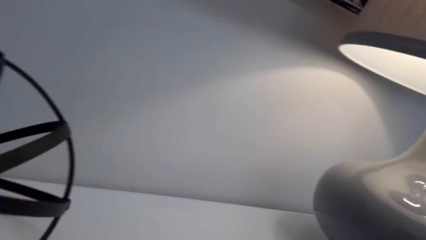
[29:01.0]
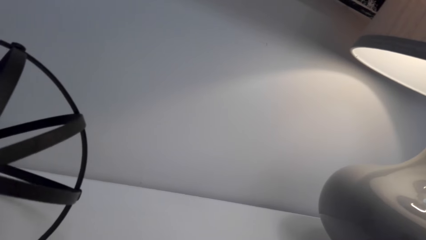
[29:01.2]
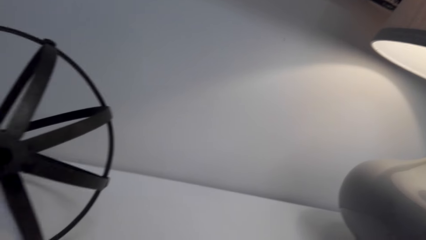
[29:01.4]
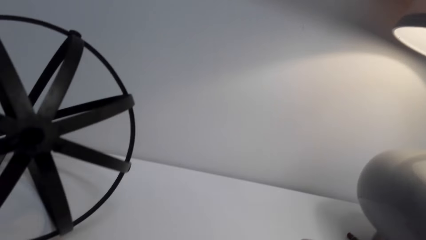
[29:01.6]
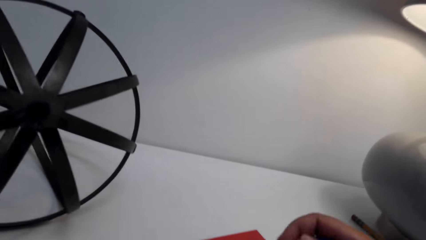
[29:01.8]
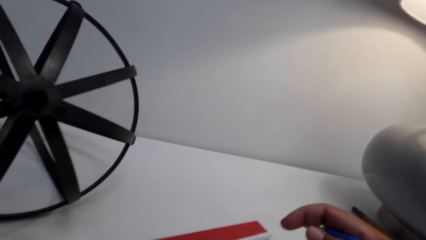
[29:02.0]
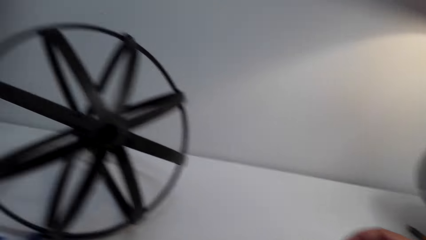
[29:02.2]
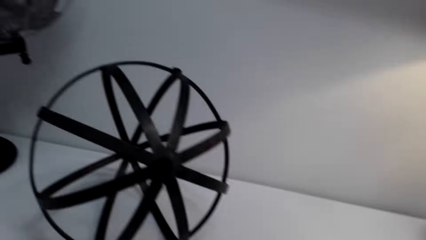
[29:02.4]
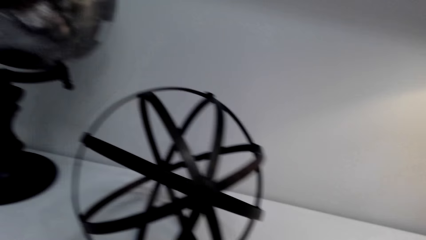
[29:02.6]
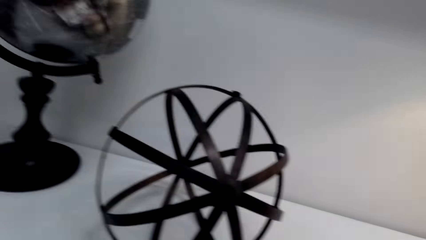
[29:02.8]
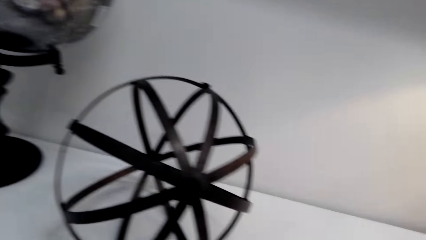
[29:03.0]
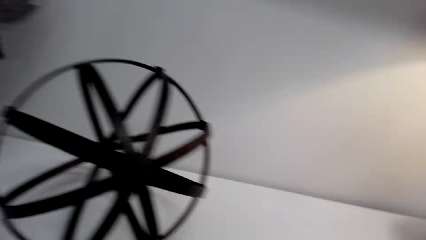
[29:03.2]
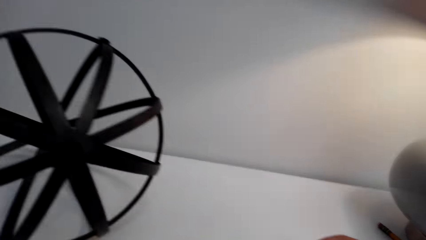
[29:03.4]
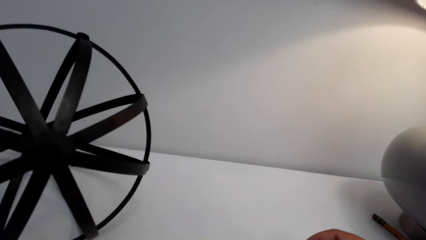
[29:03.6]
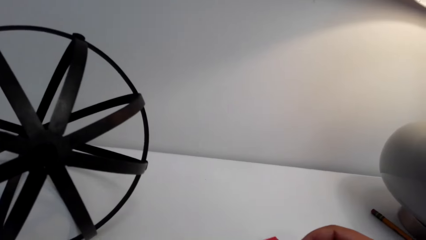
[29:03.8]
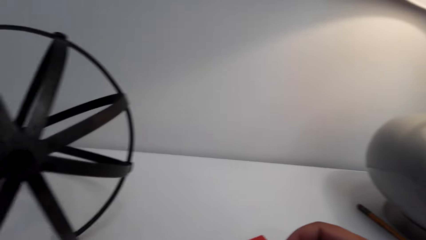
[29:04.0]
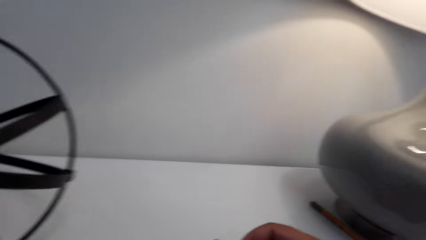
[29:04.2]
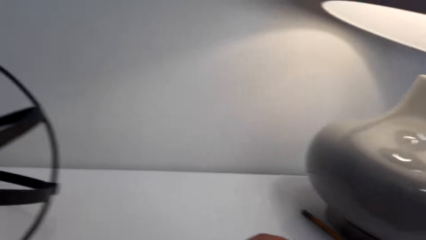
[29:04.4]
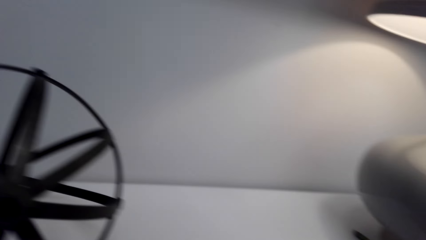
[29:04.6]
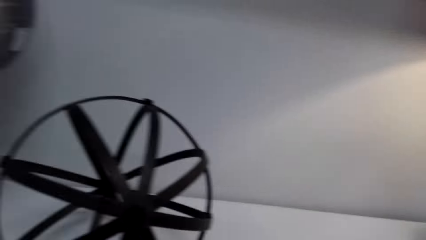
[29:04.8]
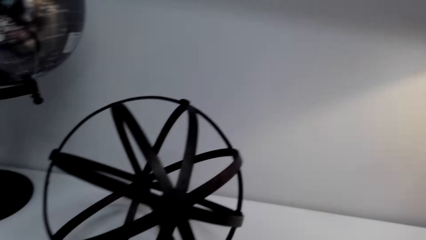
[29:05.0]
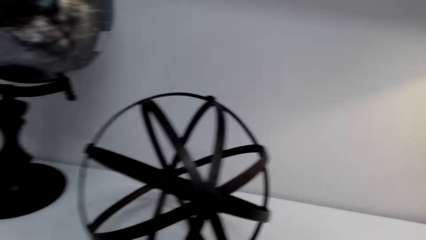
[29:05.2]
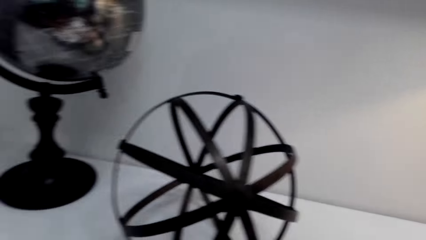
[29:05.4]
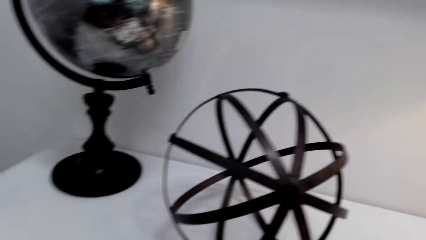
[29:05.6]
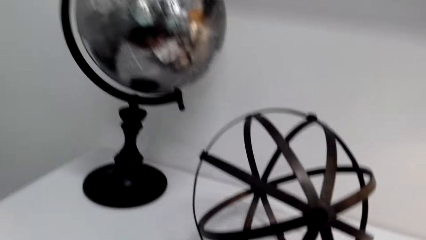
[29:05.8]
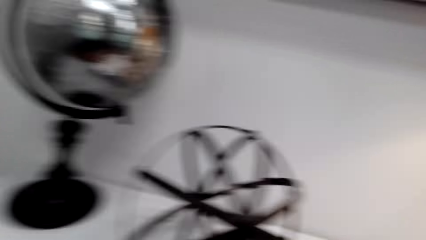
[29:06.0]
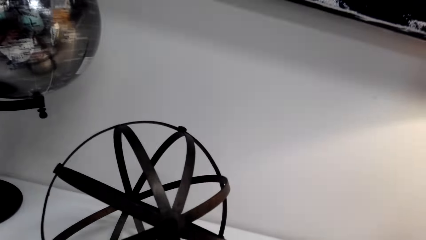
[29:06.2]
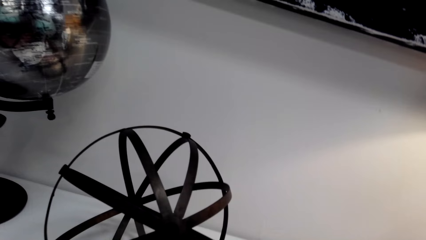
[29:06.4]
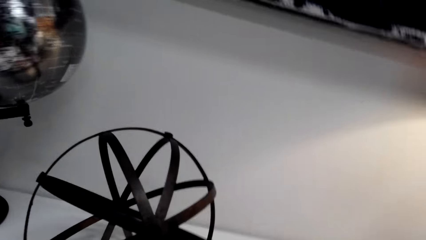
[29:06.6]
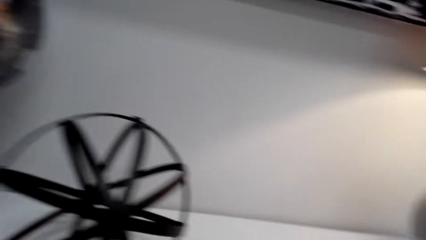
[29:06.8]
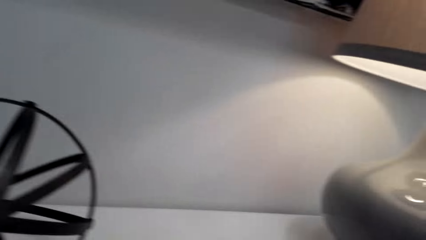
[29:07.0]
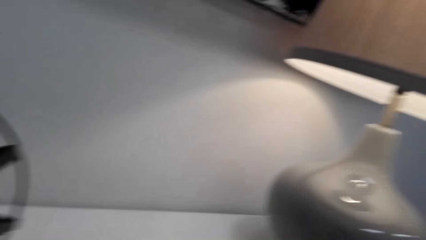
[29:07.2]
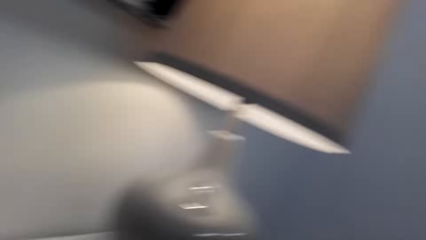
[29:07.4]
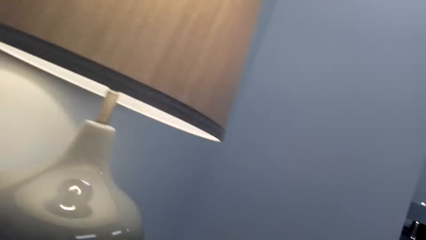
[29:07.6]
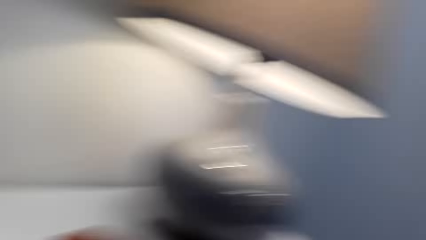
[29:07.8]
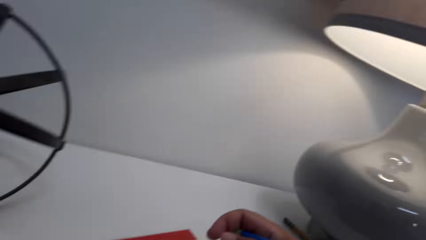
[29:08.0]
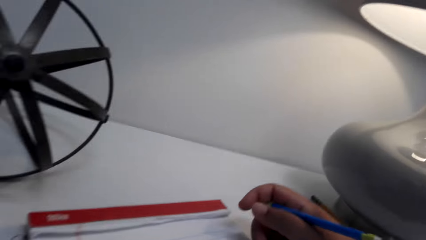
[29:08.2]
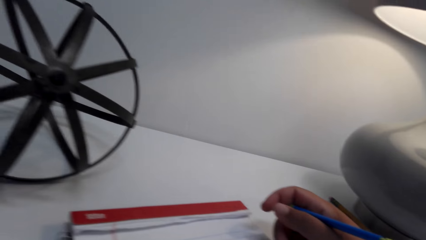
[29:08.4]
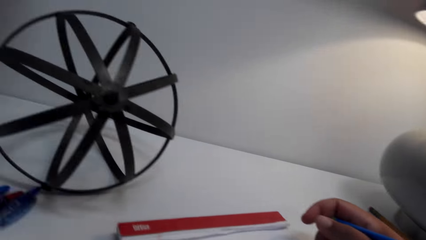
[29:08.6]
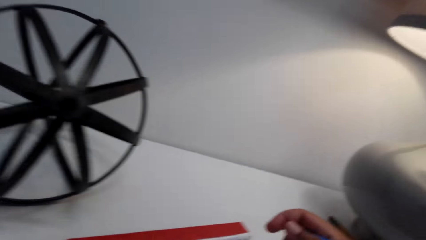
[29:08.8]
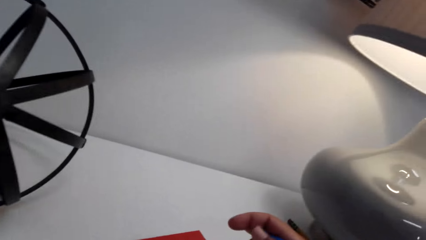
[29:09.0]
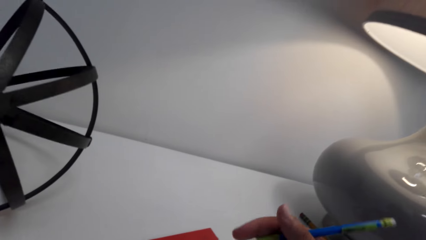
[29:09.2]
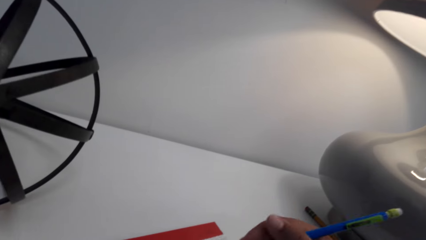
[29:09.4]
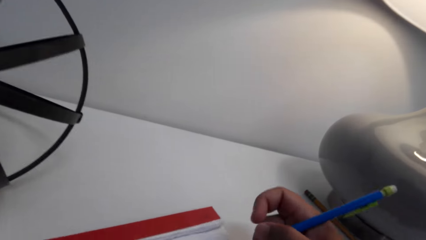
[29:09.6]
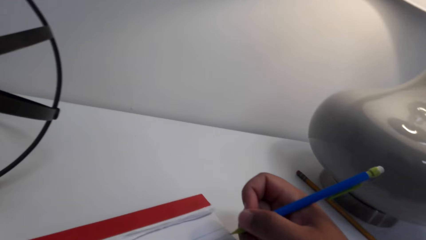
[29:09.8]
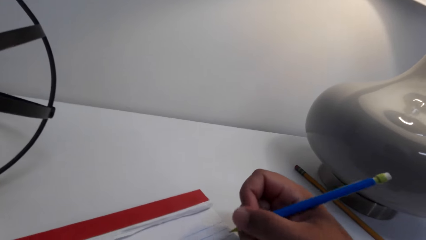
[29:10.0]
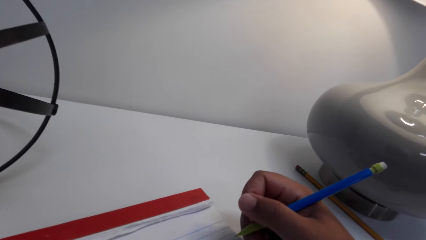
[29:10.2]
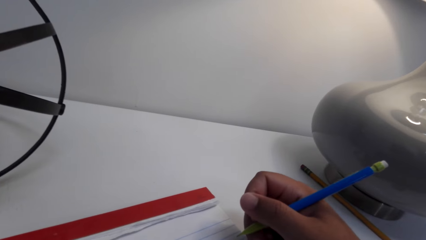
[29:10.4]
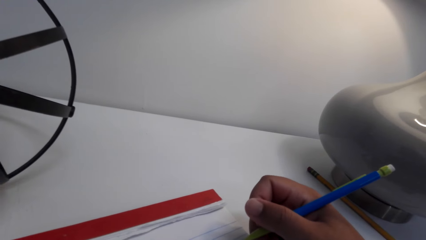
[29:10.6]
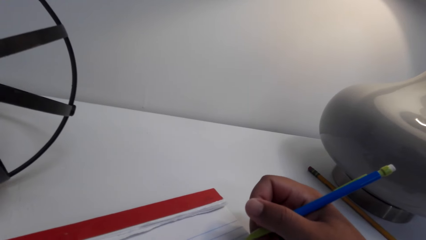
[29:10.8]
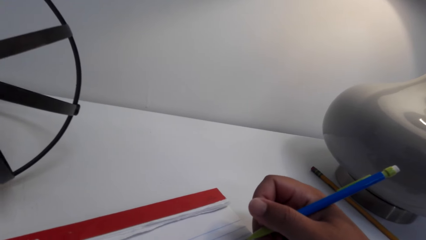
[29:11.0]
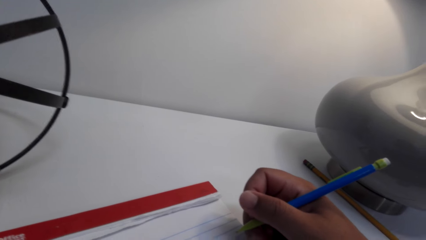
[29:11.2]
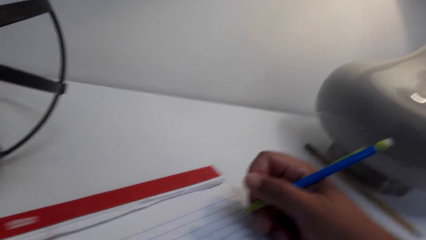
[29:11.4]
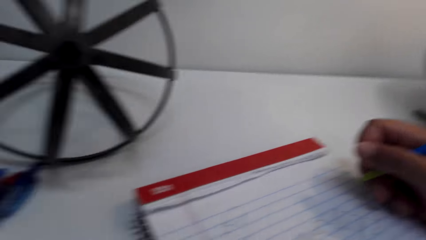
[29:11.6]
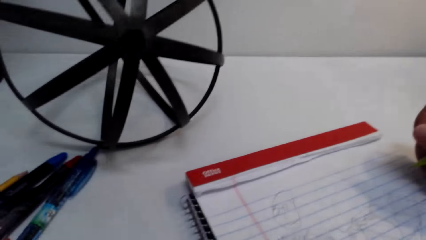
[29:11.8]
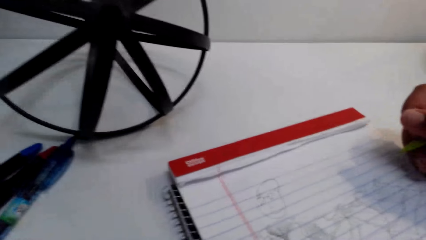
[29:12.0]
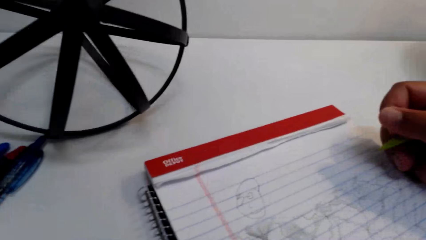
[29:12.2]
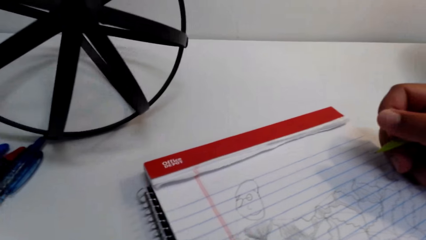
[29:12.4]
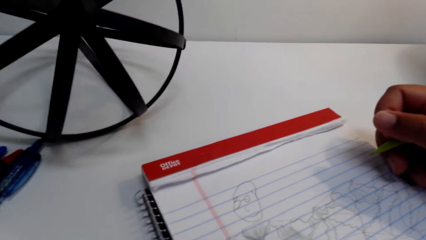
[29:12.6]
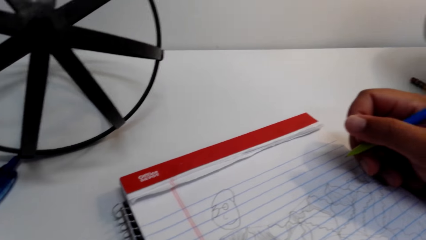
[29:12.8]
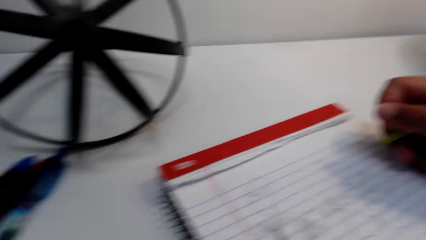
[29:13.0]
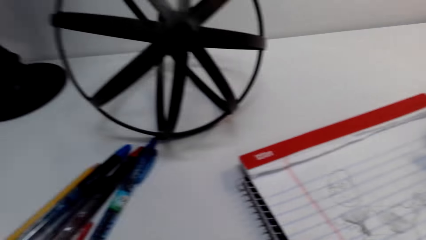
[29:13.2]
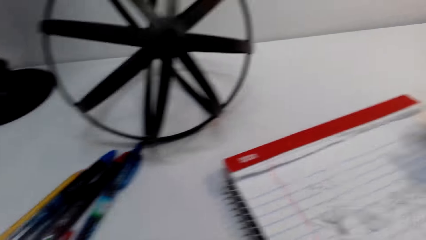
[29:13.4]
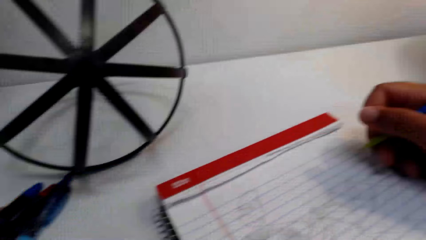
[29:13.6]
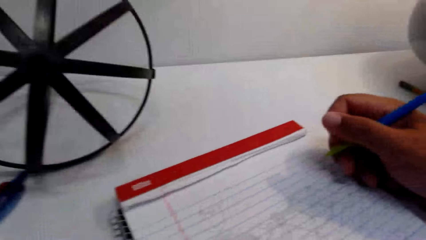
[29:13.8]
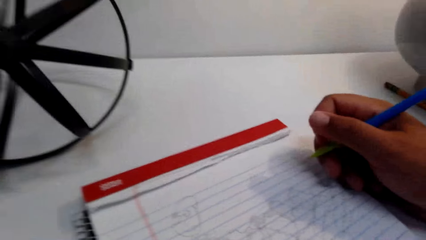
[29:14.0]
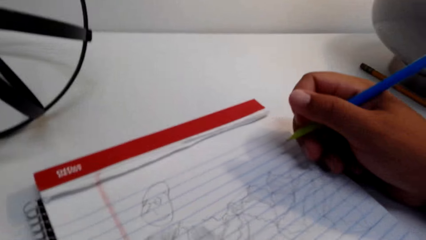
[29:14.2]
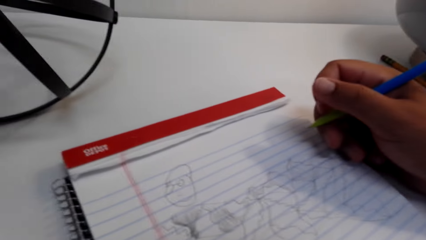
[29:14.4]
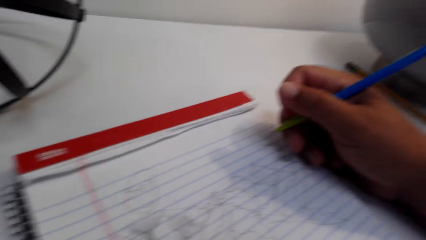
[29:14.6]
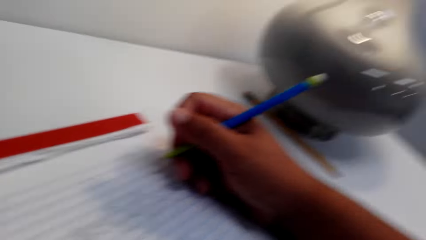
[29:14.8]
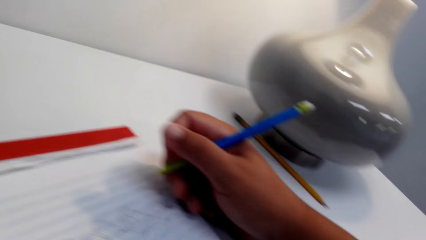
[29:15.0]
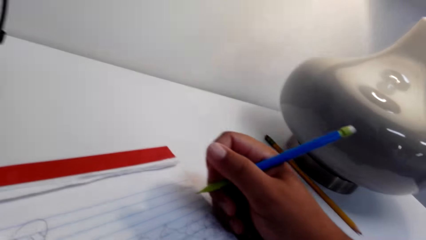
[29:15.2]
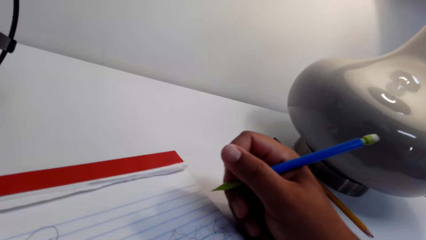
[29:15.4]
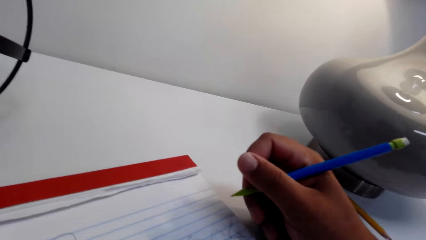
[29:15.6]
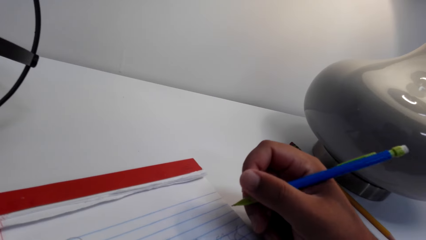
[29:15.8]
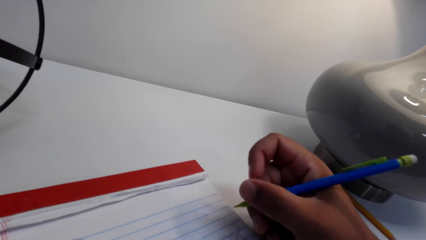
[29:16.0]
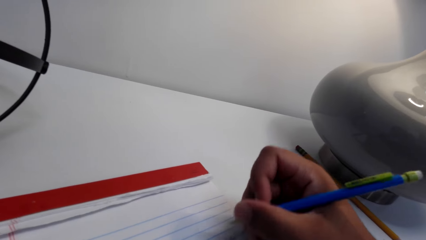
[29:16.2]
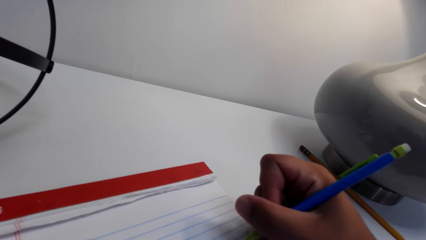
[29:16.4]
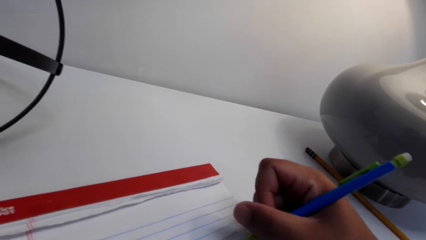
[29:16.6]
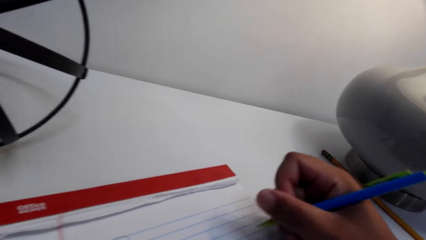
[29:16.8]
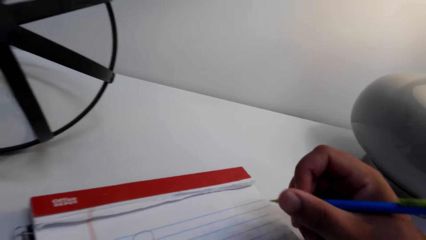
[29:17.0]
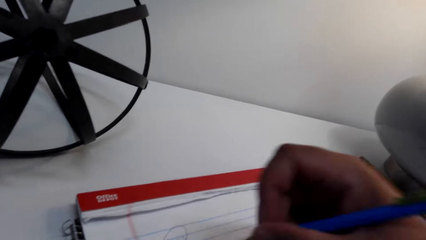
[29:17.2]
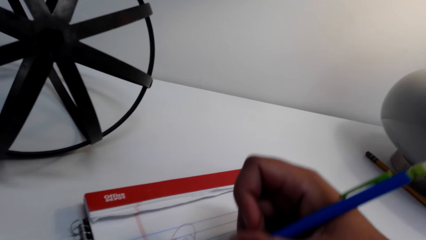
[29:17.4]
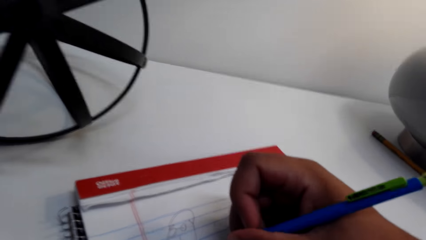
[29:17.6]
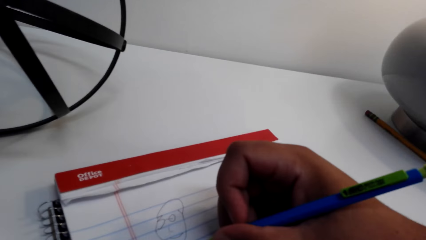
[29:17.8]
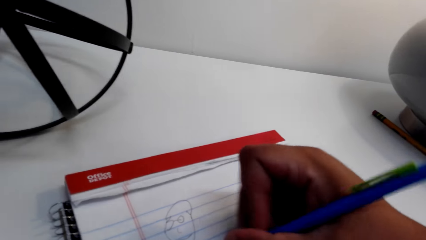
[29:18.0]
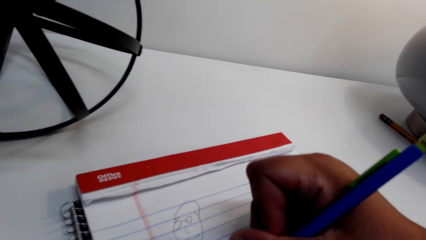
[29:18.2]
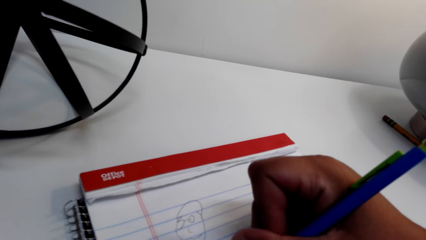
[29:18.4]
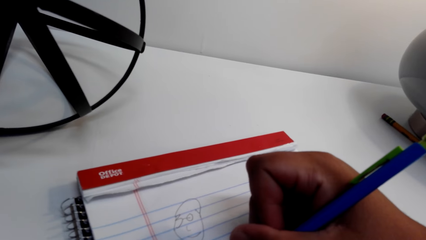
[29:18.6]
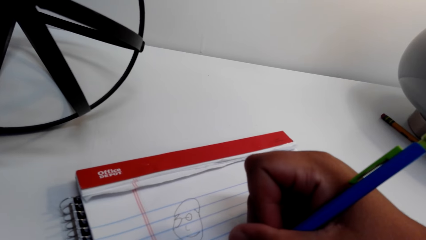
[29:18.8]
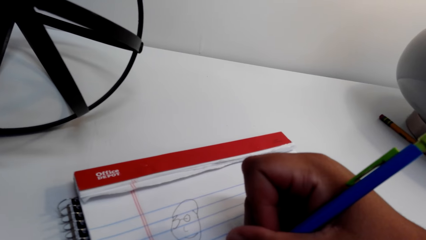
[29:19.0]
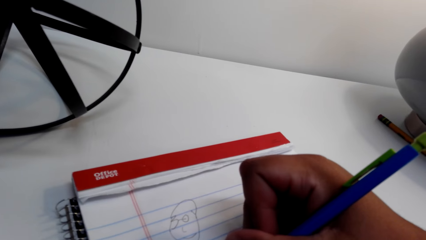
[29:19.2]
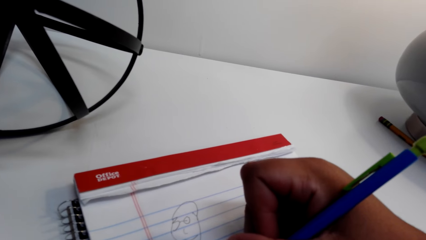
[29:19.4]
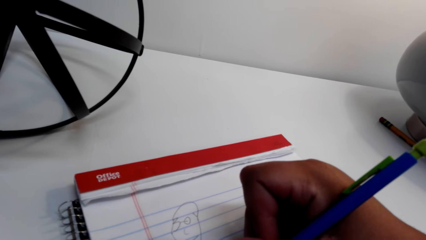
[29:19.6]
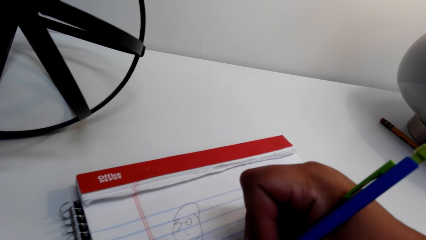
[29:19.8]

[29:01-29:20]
The camera wearer converses on the phone. They look aside. They hold a pencil. They draw on the exercise book.
